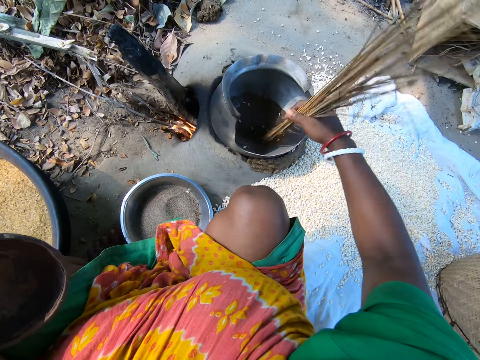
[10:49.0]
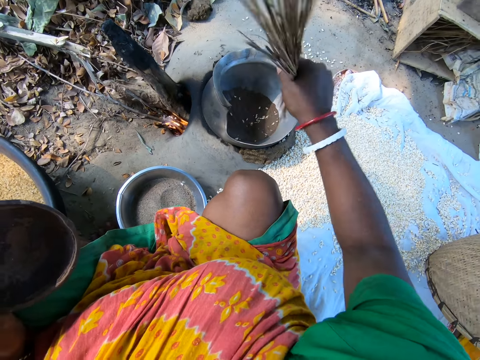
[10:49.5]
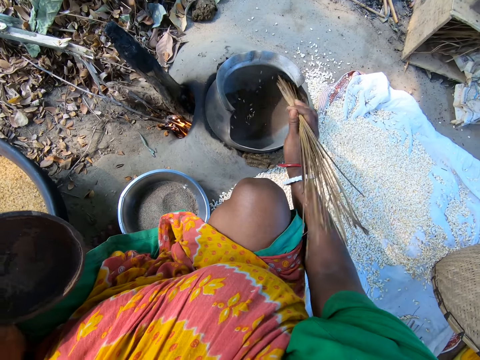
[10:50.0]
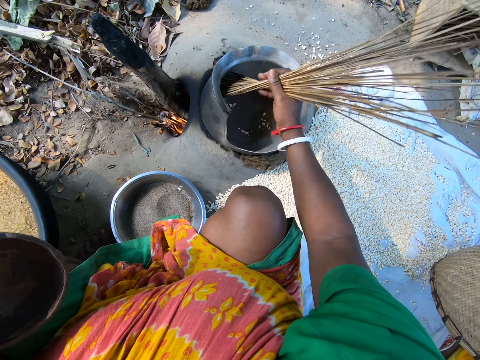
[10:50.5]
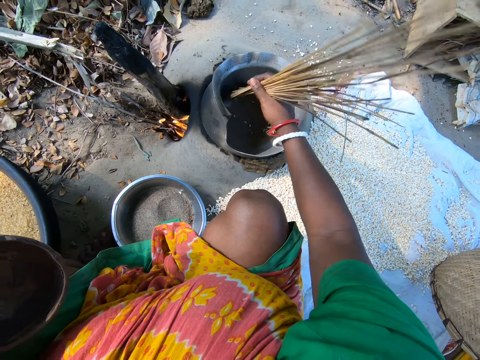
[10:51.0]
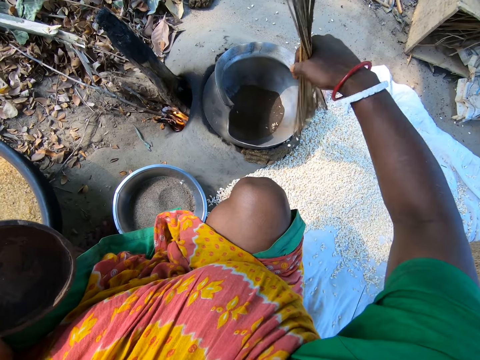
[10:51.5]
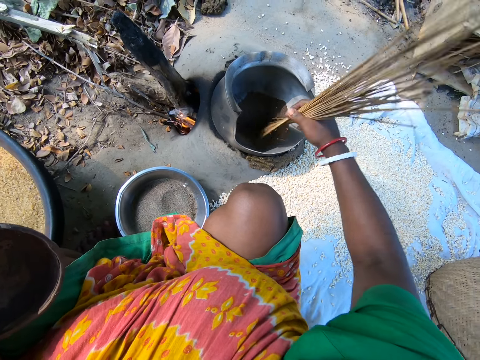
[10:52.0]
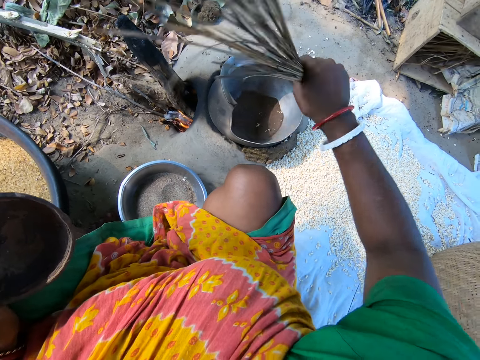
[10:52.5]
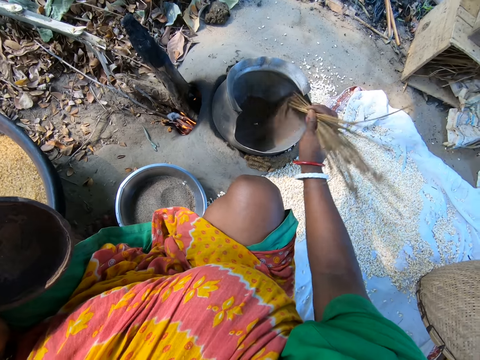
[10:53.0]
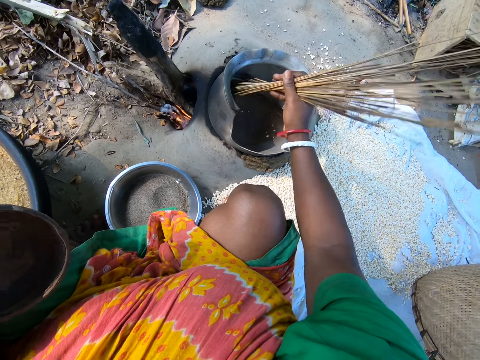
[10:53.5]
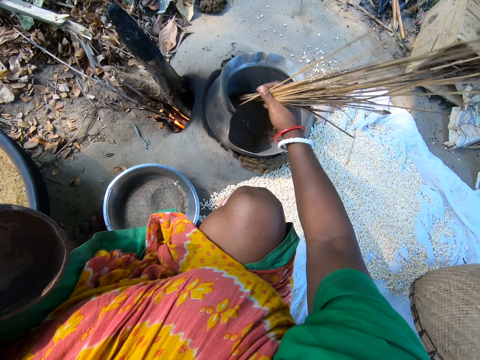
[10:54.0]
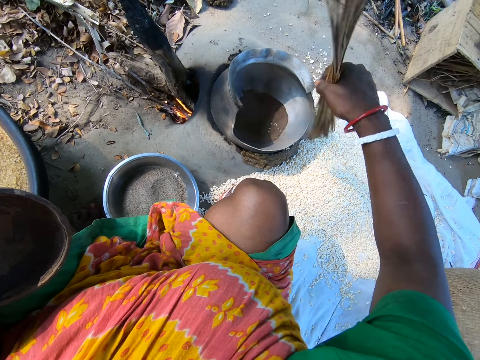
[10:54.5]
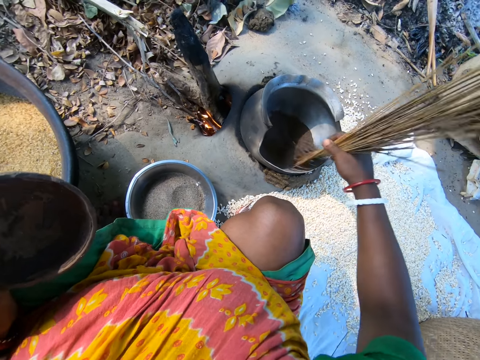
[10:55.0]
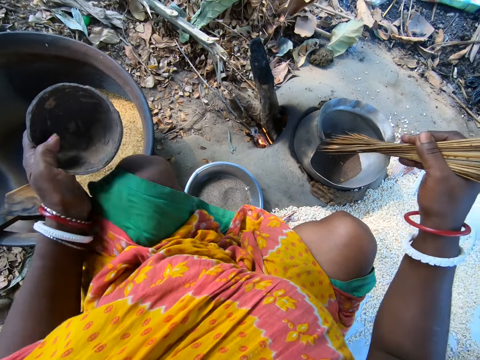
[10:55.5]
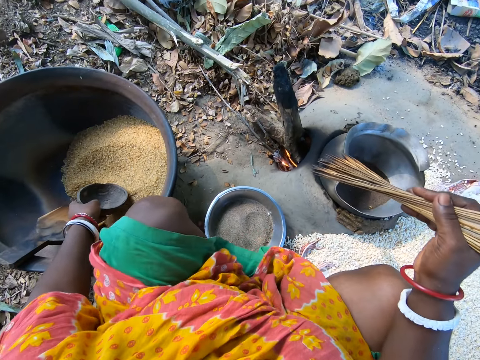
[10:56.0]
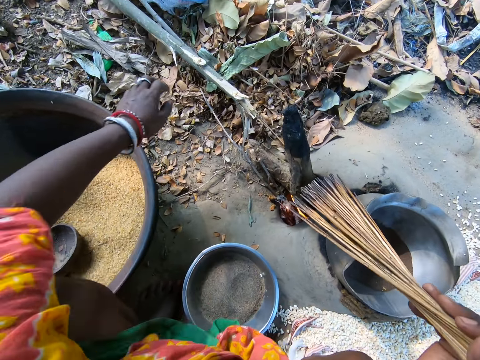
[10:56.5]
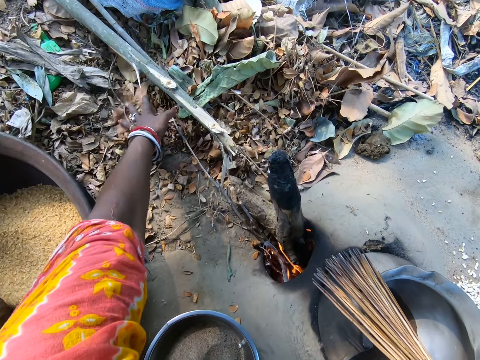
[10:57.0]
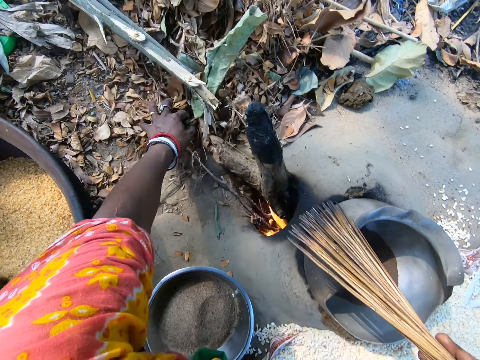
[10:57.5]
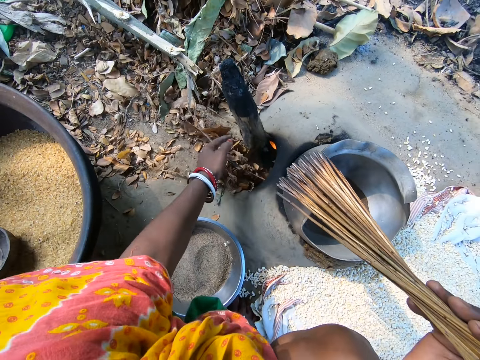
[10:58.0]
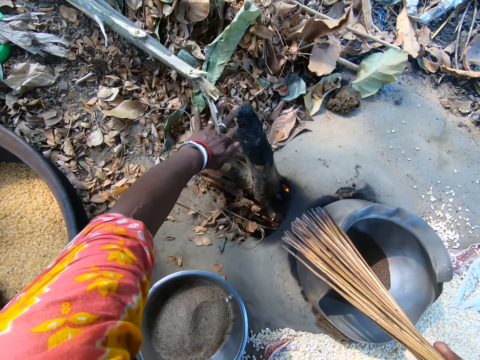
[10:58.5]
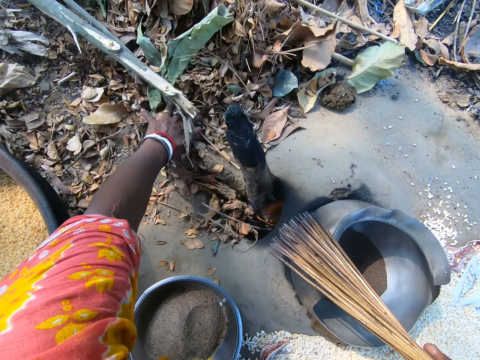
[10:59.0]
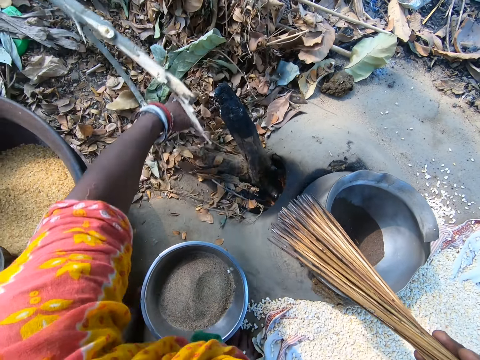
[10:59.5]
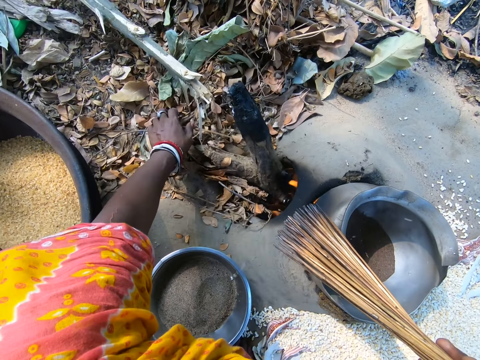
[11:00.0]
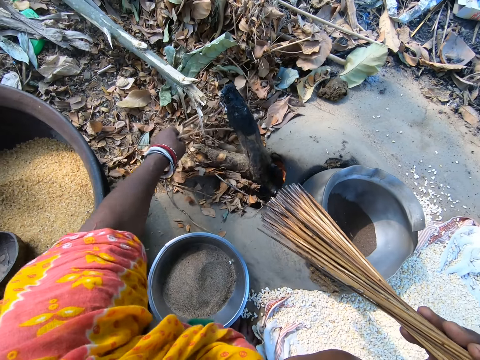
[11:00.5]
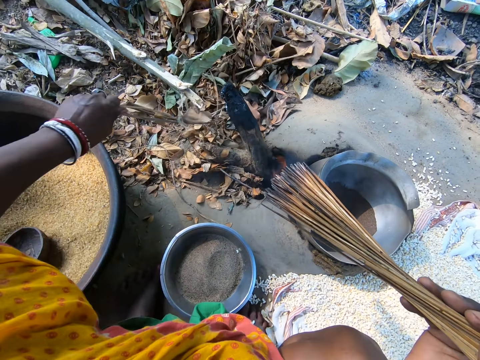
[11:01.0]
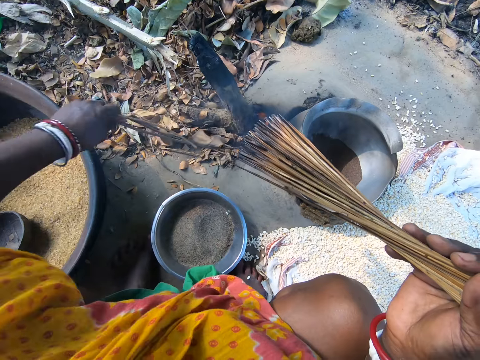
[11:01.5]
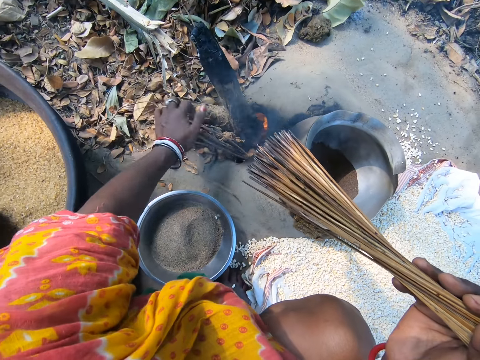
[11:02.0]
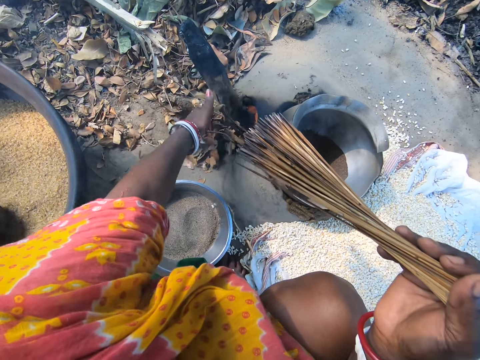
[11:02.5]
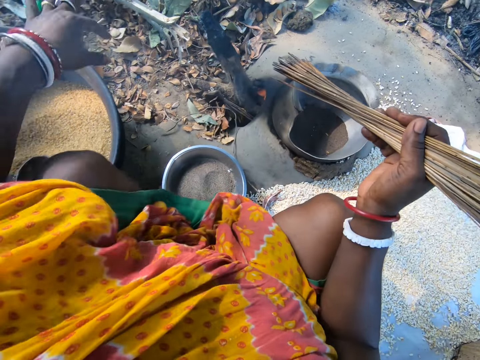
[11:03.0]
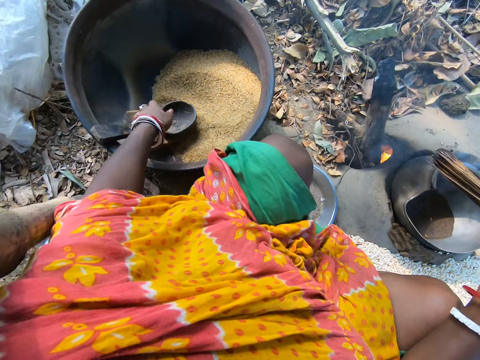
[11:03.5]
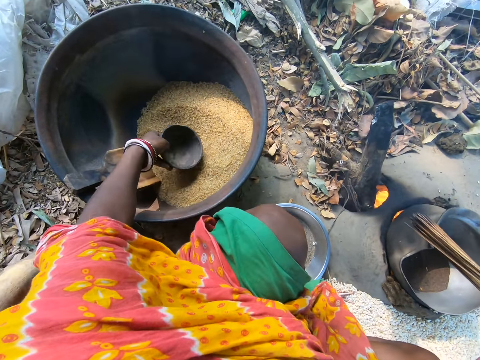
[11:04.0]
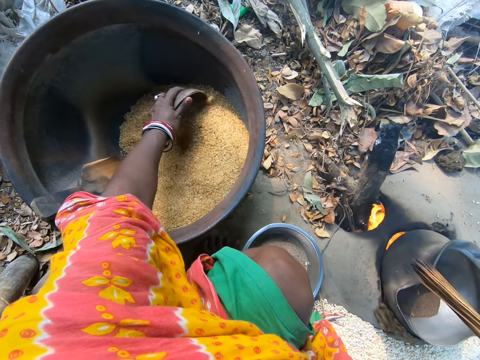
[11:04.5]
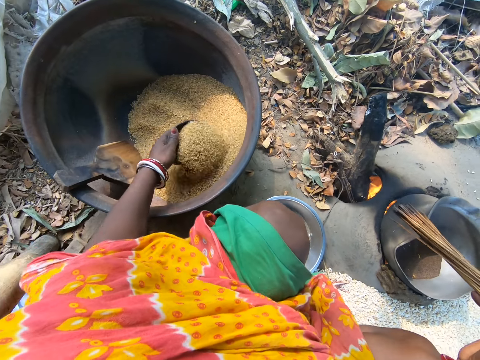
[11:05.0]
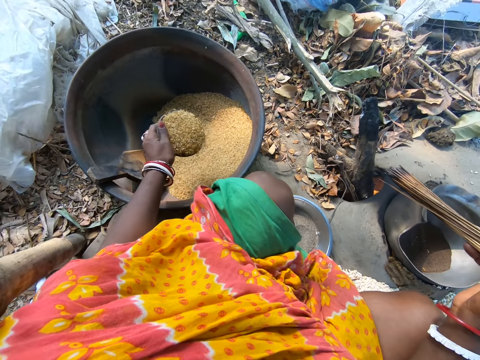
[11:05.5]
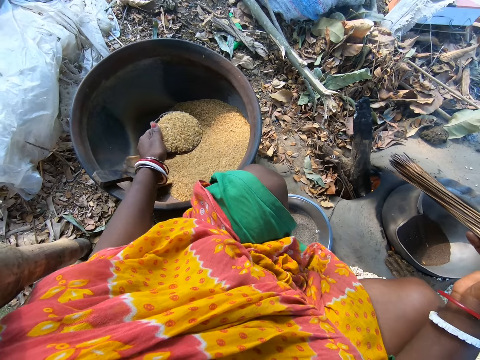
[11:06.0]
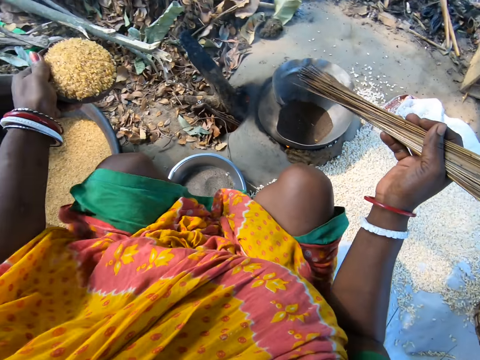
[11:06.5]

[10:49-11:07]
The camera wearer stirs grains. They remove the grains from the pot. They stir the grains. They remove the grains from the pot. They place a bowl on a basin with the left hand. They drop the bowl. They place tree leaves to a rural cooker with the left hand. They hold firewood. They push the firewood. They move twigs. They pick the firewood with the left hand from the ground. They place the firewood on the rural cooker with the left hand. They pick the bowl from the basin with the left hand. They scoop grains from the basin with the bowl with the left hand.

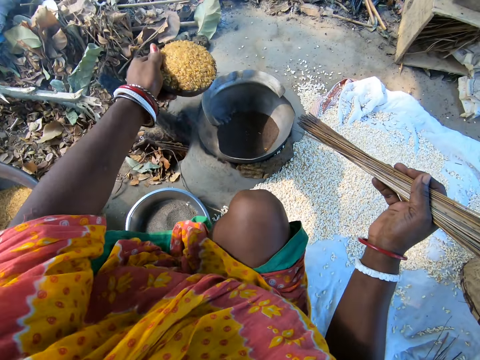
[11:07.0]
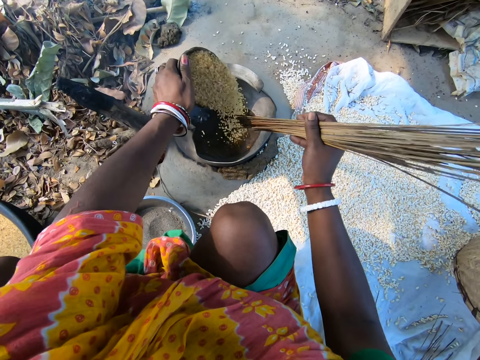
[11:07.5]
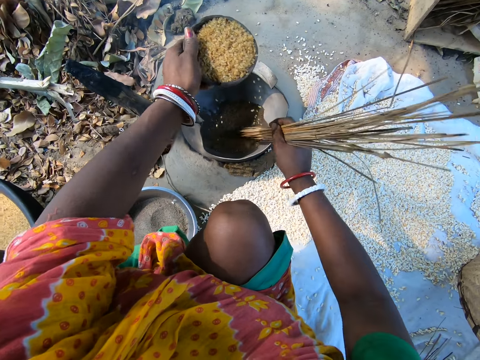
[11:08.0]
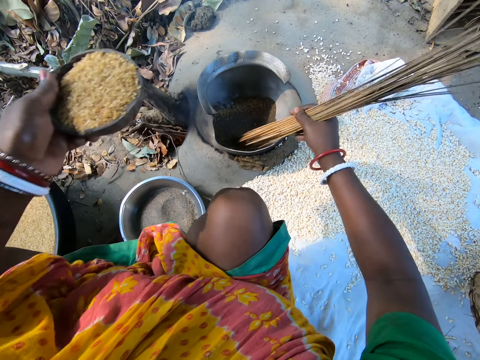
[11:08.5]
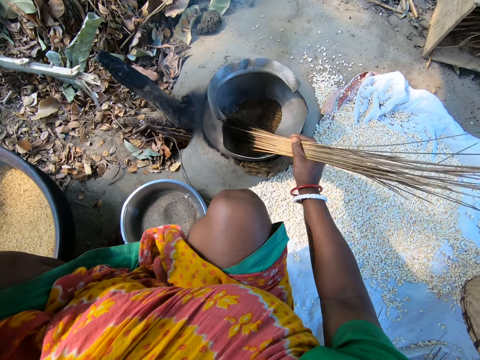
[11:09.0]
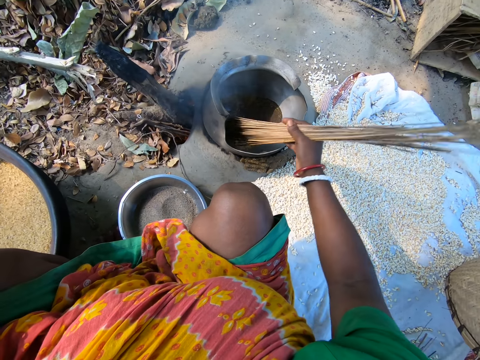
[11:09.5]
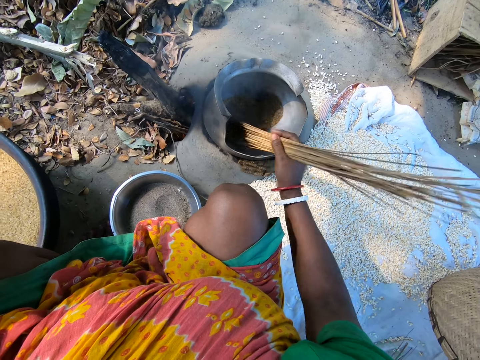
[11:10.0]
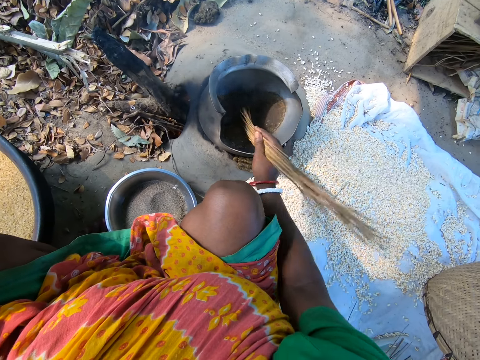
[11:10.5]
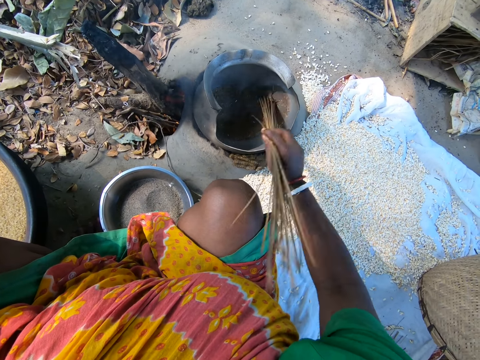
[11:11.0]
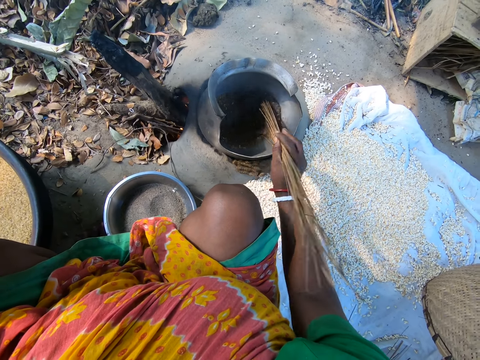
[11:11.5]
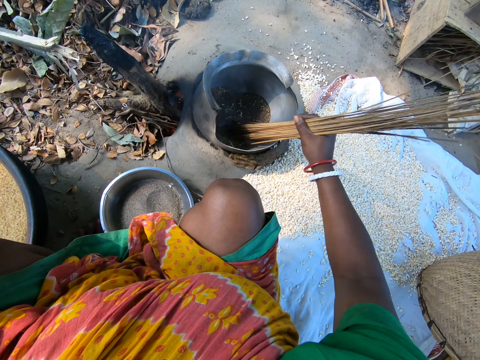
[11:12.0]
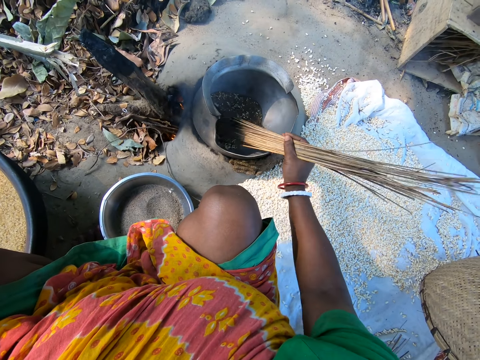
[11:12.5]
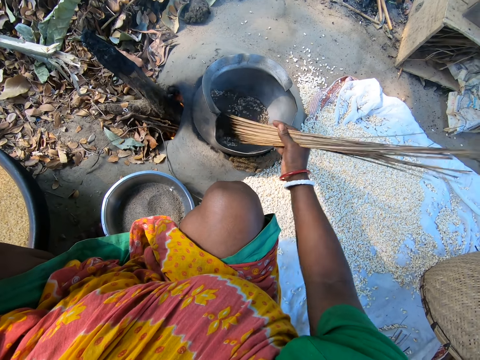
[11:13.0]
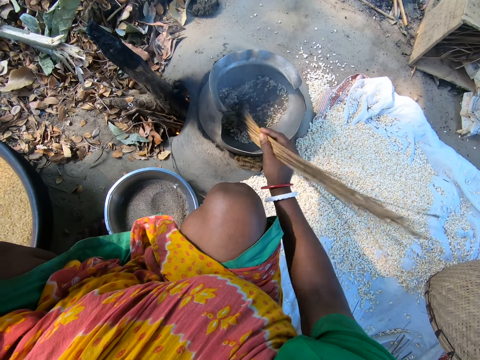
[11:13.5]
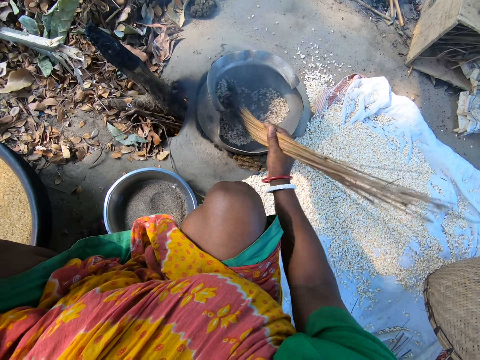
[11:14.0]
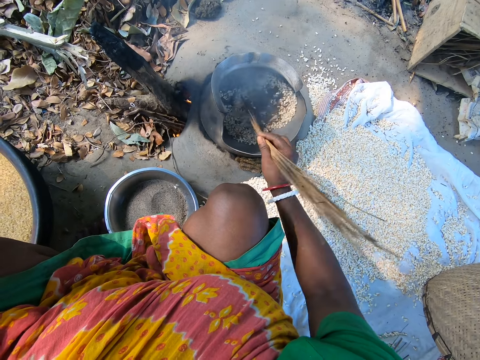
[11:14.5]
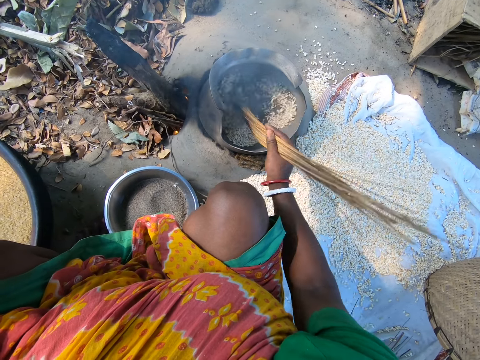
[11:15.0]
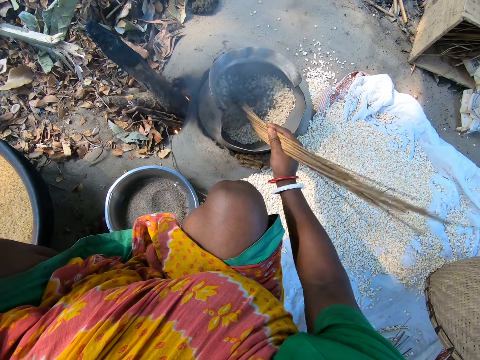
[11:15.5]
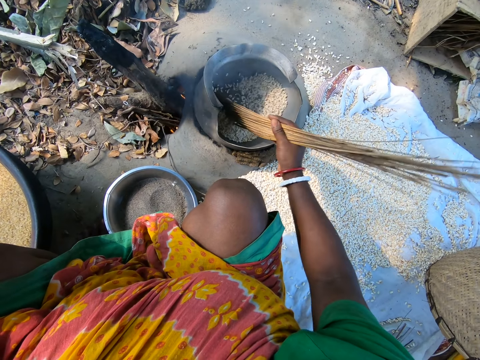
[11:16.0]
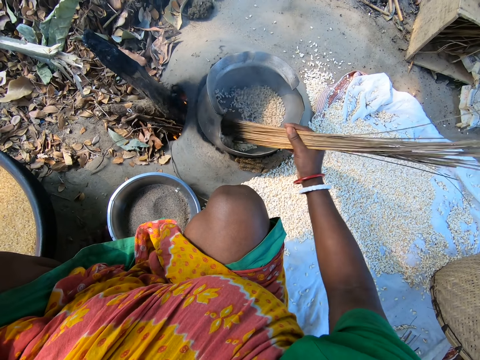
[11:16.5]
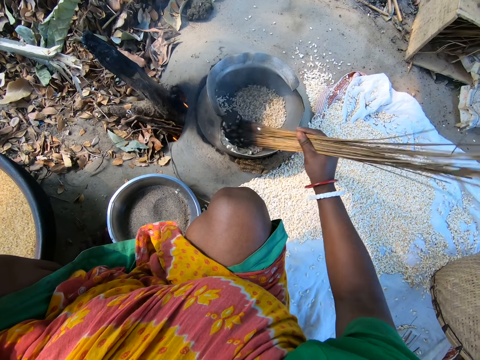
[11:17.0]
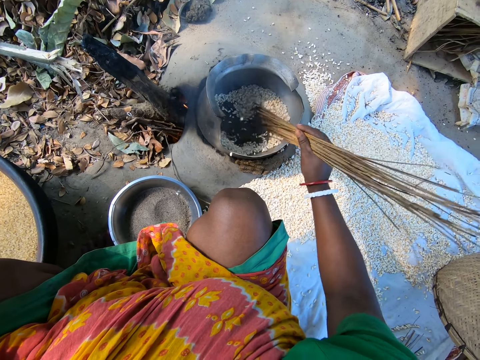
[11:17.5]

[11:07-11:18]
The camera wearer pours grains on the cooking pot with her left hand. She stirs the grains with stiff fibers with her right hand.
